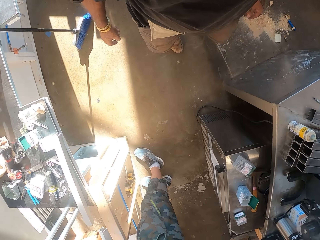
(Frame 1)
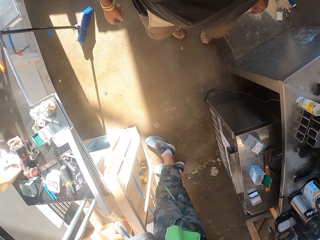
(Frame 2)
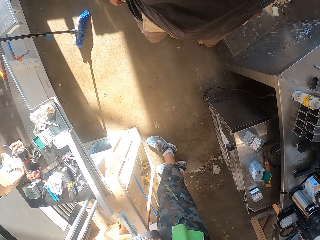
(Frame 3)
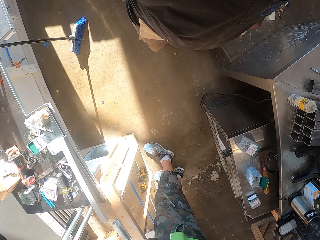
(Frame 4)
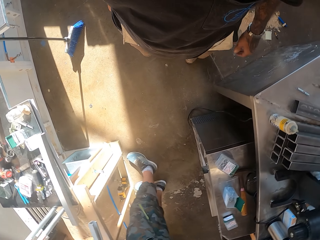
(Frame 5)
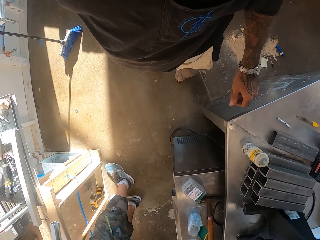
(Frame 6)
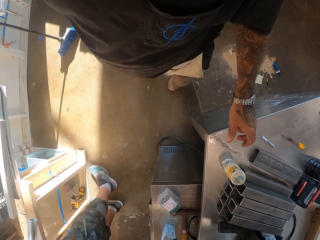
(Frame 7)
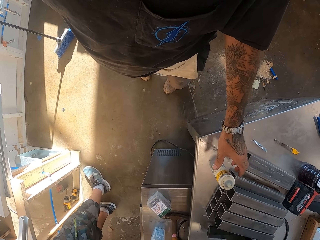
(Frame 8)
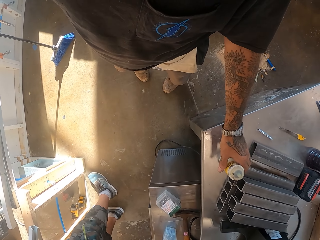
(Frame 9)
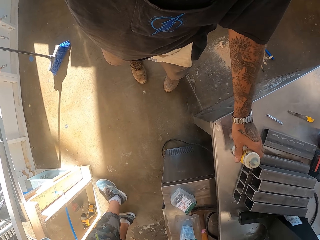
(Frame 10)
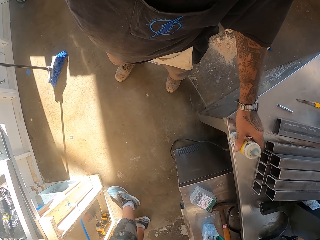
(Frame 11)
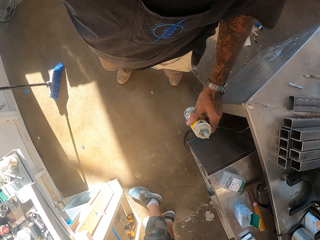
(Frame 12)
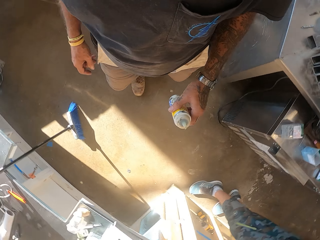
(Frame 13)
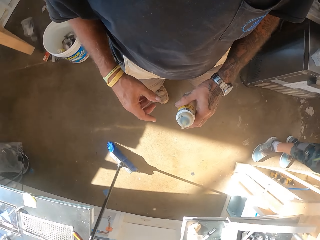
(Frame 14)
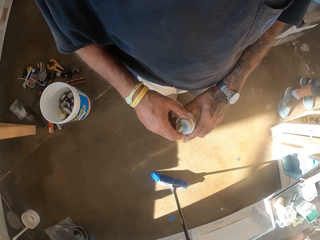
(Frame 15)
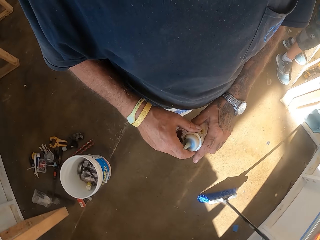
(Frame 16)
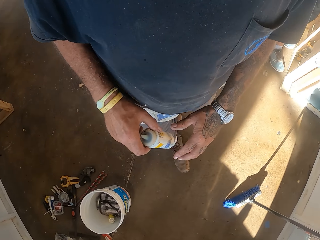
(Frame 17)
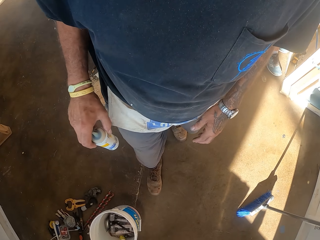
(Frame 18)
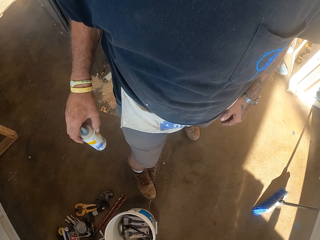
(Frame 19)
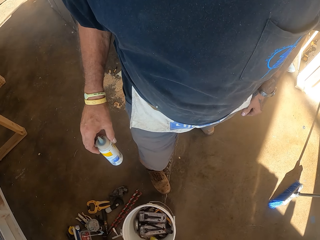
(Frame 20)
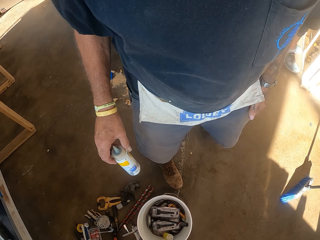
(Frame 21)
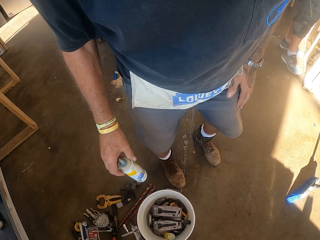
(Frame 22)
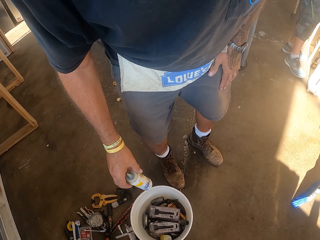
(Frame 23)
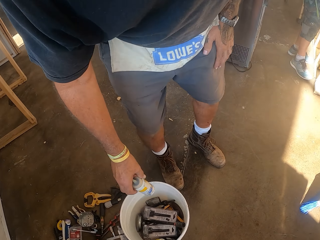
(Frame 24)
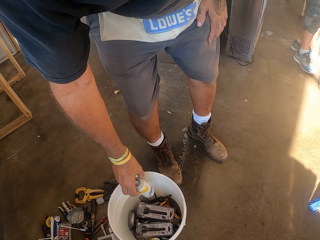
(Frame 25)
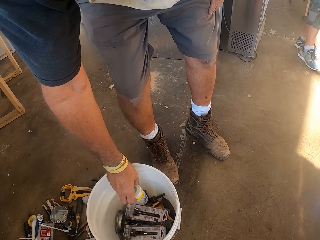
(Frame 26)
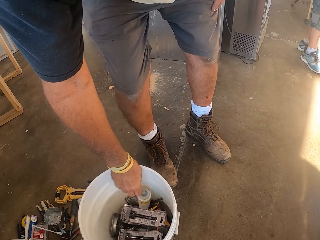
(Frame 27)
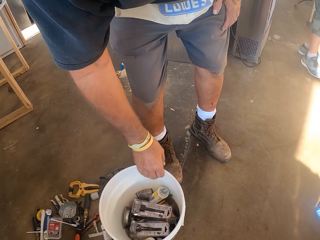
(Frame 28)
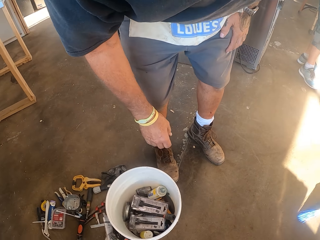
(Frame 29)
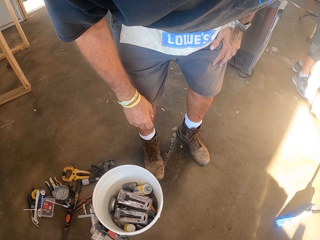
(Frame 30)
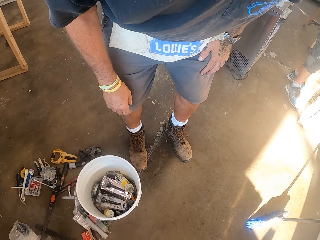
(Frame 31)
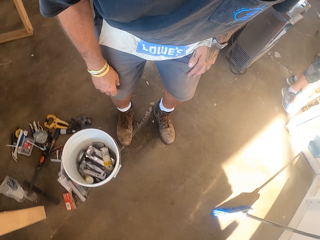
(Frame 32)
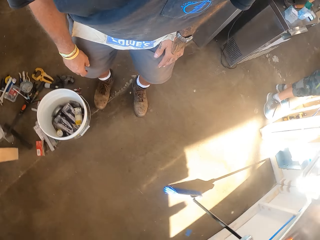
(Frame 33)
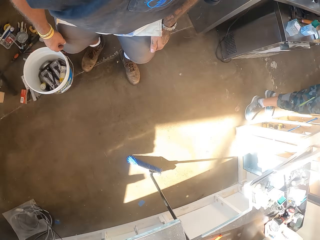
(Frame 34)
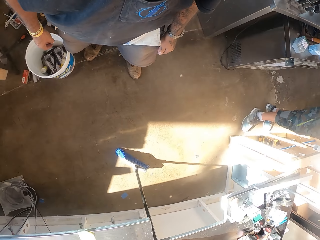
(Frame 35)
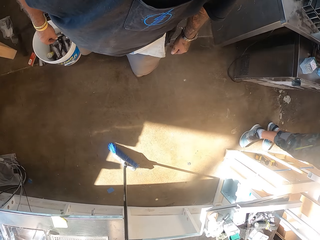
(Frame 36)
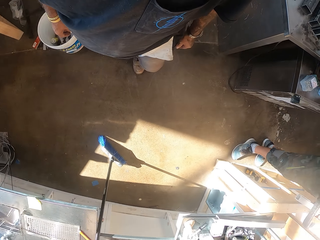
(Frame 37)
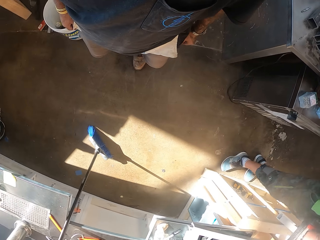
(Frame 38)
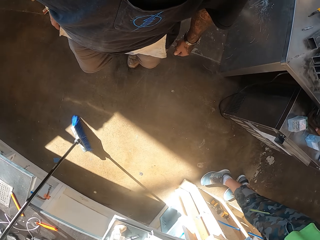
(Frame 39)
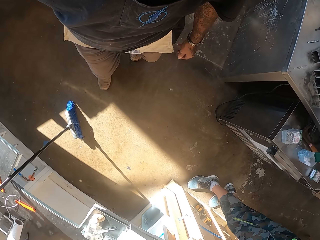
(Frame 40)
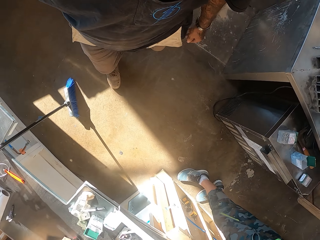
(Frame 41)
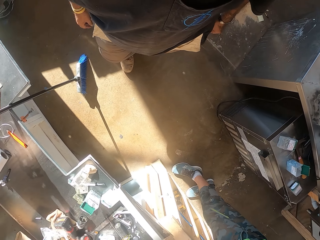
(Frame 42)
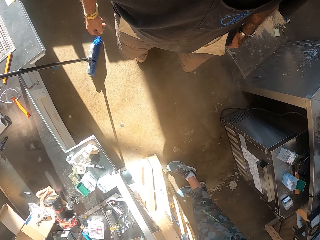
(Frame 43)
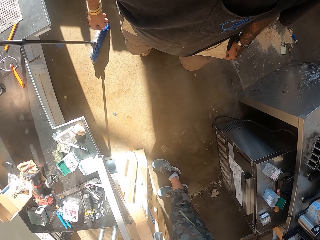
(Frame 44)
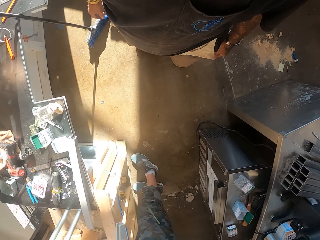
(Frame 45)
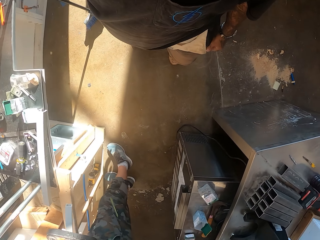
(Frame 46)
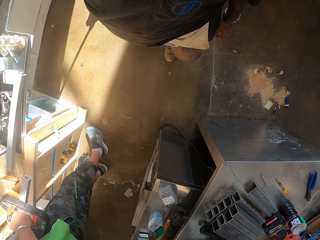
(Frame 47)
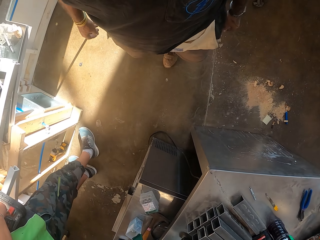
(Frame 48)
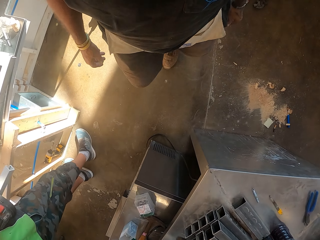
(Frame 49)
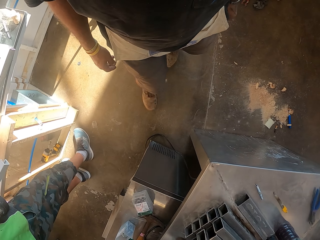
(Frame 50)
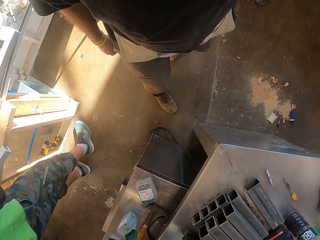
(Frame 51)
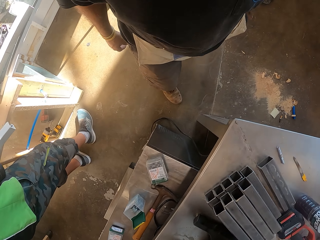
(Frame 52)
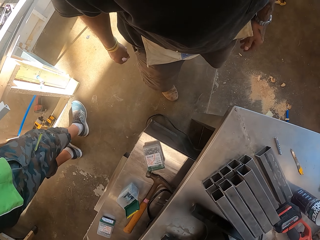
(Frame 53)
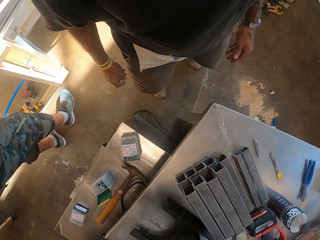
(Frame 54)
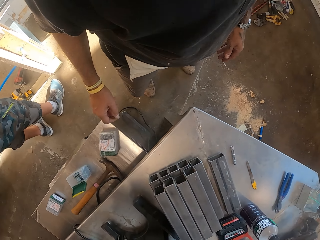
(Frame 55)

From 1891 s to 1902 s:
The camera wearer picks the glue bottle on the counter. They stop. They hold the glue bottle. They put the glue bottle inside the bucket. They bend down. They stand. They walk around. They turn around in the workshop.

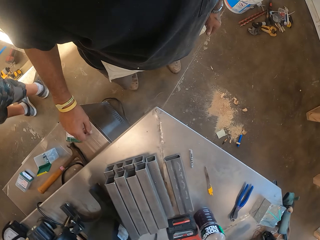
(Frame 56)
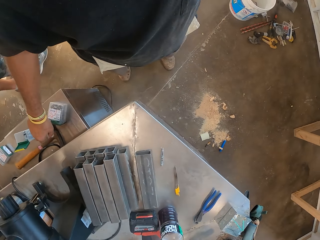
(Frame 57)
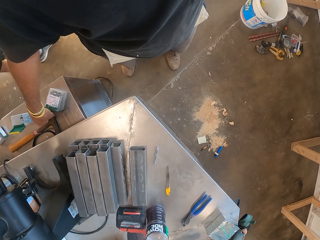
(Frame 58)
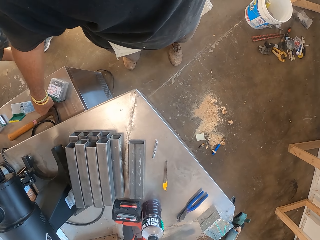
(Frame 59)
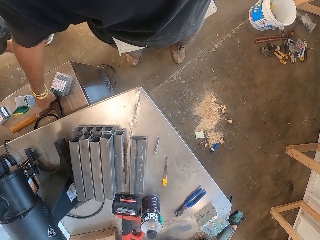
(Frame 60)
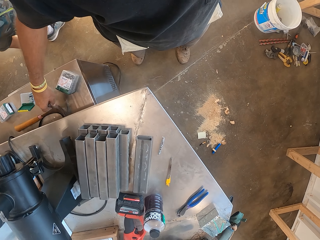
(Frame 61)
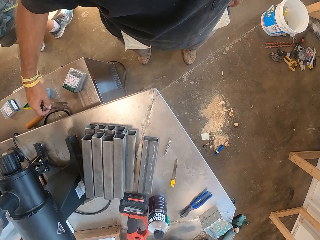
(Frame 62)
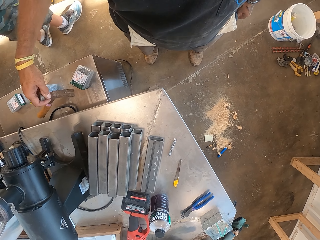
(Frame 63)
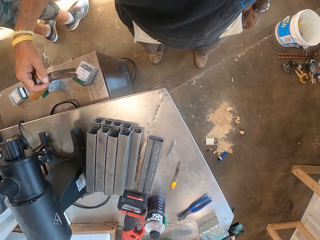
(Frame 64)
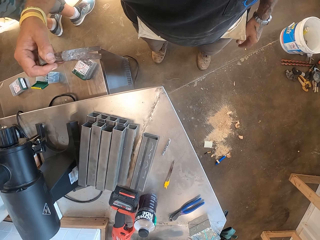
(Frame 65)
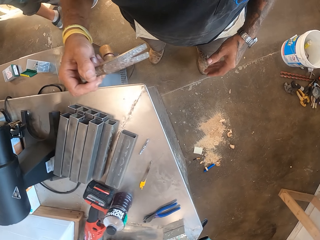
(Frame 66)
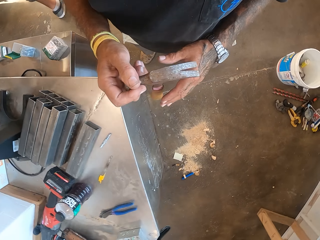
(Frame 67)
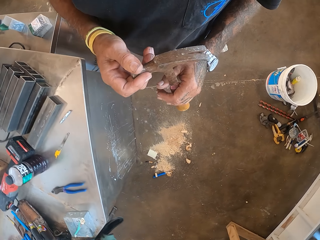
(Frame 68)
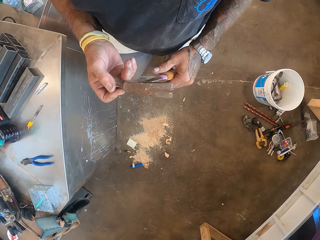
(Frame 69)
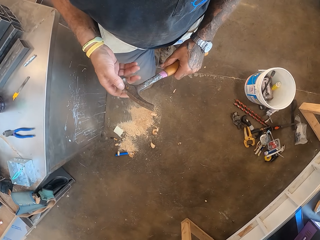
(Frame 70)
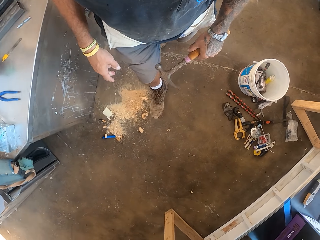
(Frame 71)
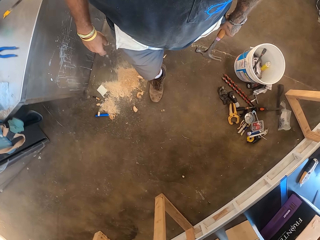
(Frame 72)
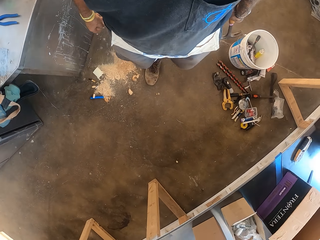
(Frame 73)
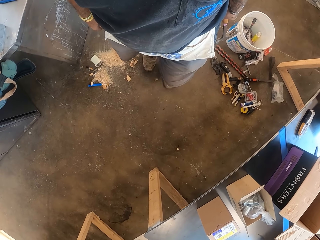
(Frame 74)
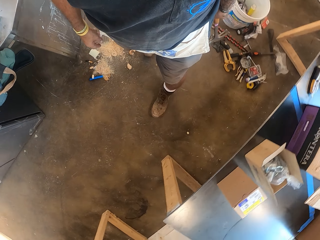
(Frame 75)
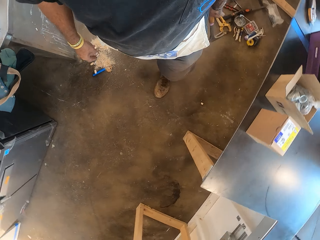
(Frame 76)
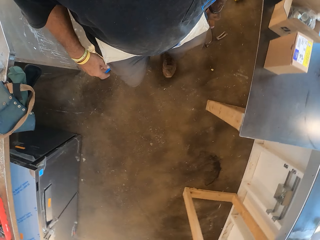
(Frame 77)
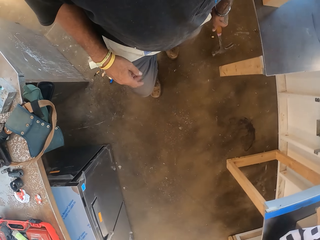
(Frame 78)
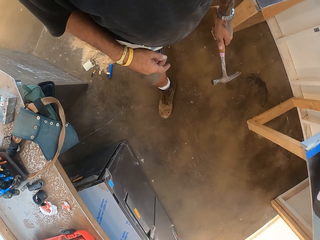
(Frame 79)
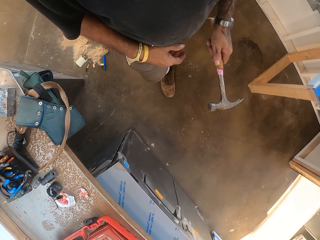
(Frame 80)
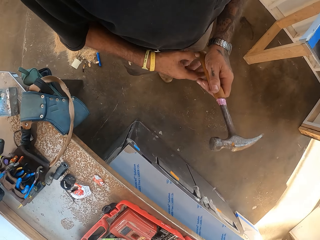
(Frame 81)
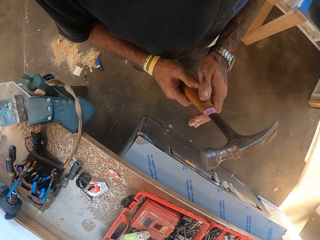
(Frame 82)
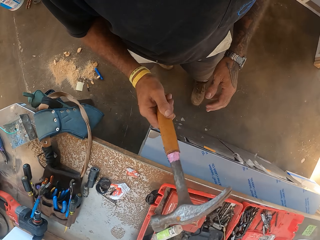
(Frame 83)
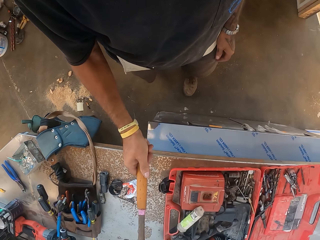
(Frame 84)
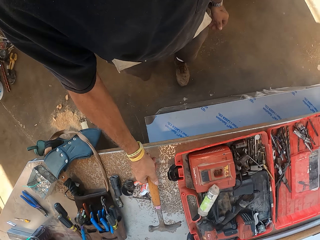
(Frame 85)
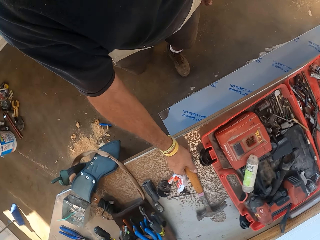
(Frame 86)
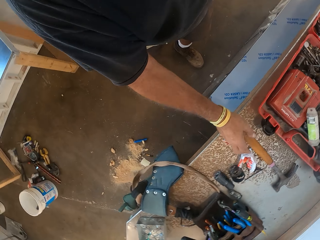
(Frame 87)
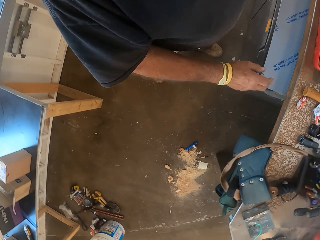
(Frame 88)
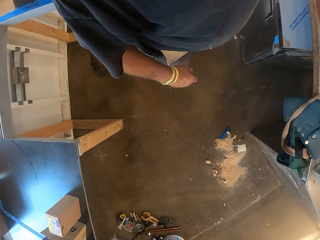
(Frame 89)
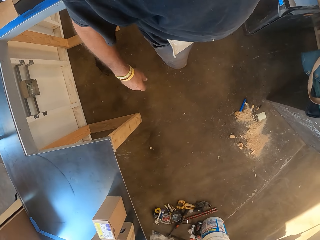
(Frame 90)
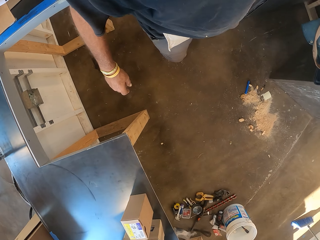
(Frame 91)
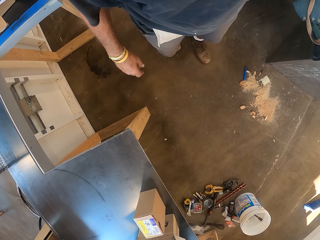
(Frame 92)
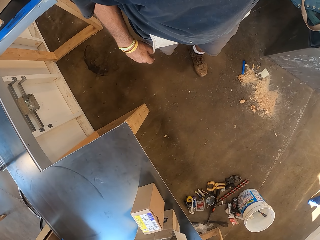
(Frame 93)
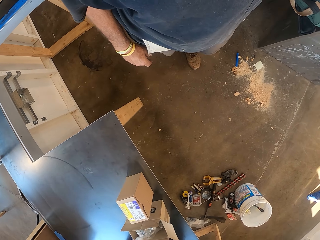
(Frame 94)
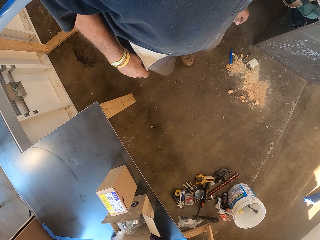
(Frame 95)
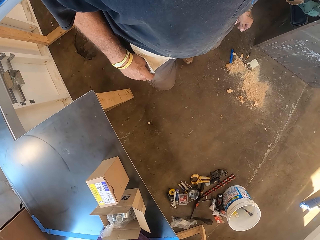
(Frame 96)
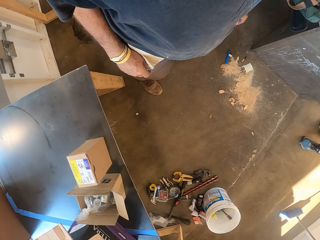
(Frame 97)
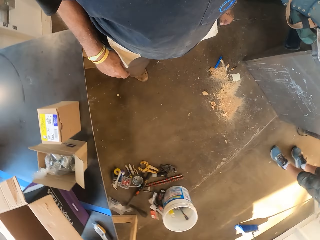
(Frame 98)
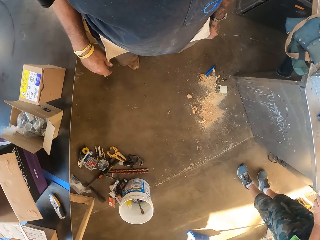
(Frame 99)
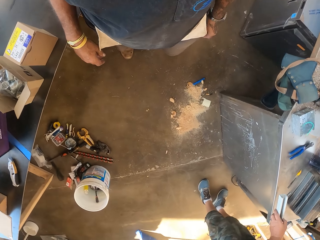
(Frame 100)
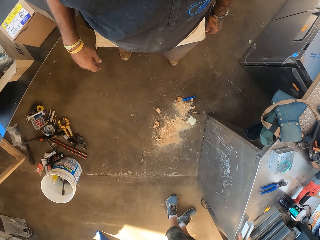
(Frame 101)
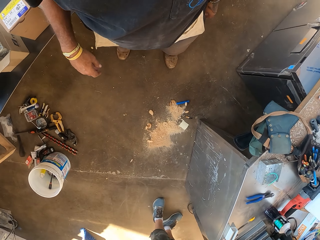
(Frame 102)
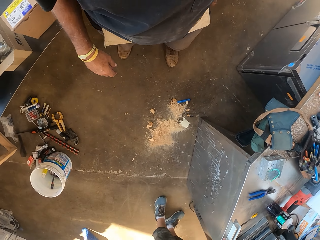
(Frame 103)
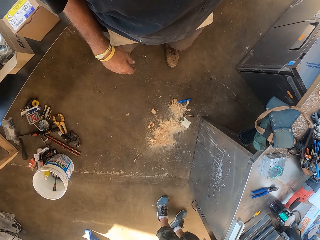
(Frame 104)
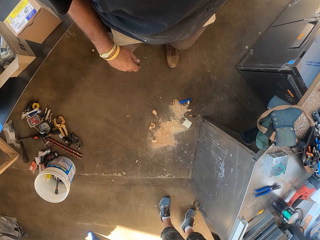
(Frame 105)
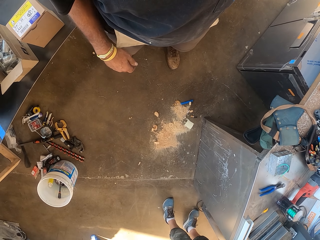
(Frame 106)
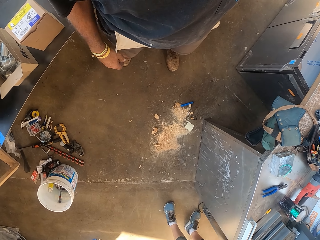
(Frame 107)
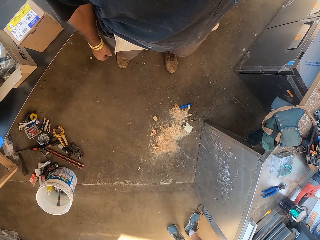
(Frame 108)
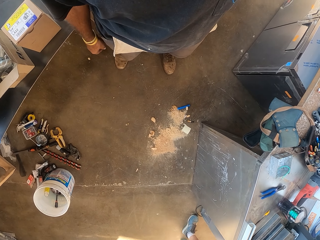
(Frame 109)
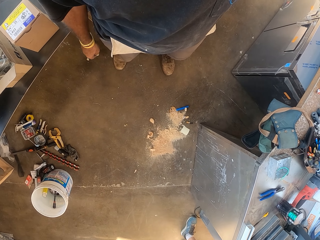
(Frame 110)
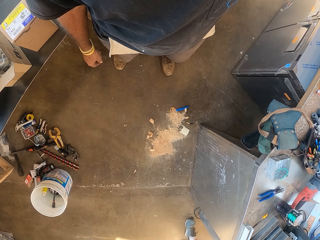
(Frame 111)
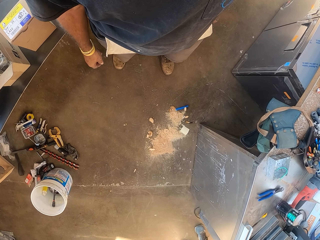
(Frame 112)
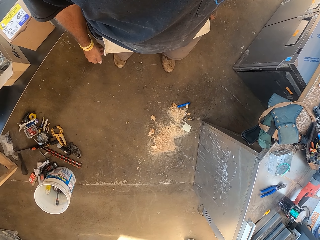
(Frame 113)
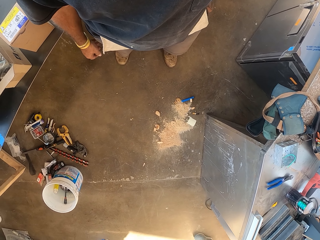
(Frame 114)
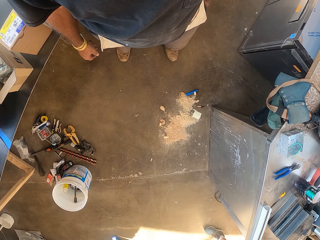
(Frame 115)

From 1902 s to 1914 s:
The camera wearer picks a hammer from the counter. They hold the hammer. They walk around in the workshop. They put the hammer on the counter. They look around.
